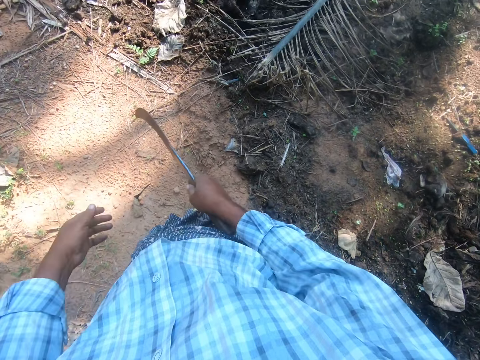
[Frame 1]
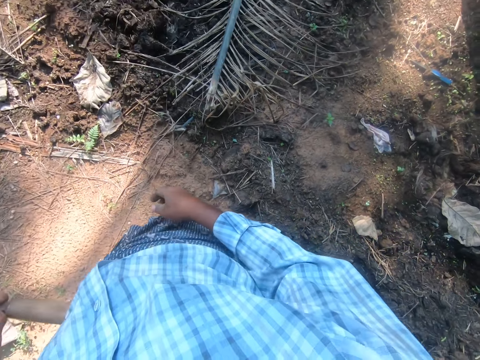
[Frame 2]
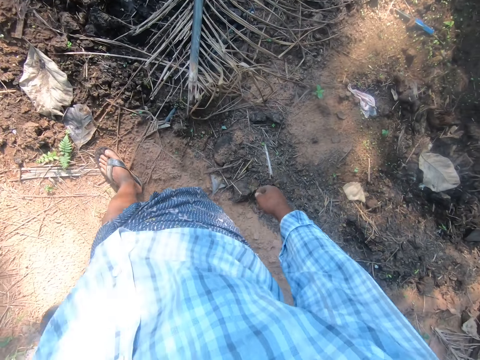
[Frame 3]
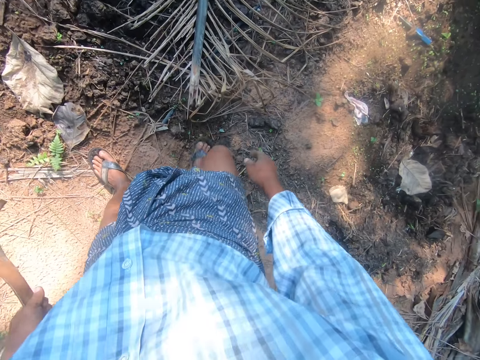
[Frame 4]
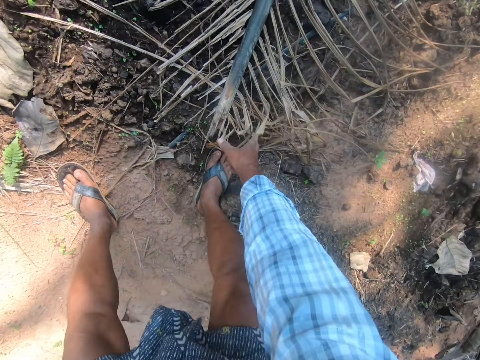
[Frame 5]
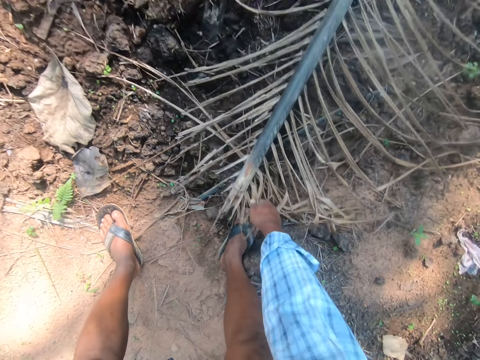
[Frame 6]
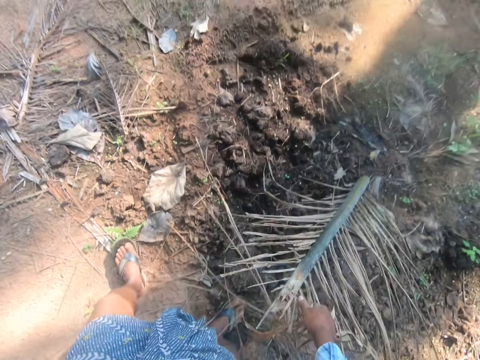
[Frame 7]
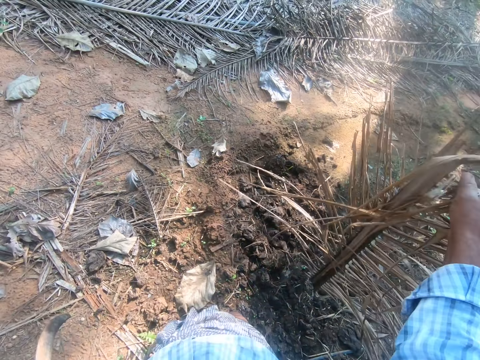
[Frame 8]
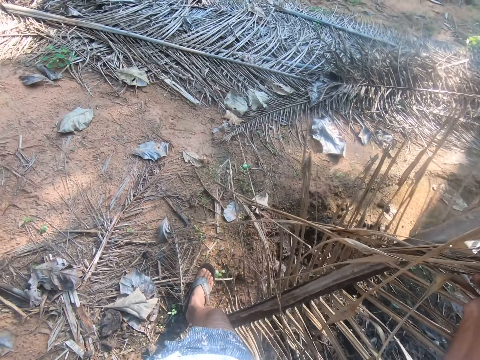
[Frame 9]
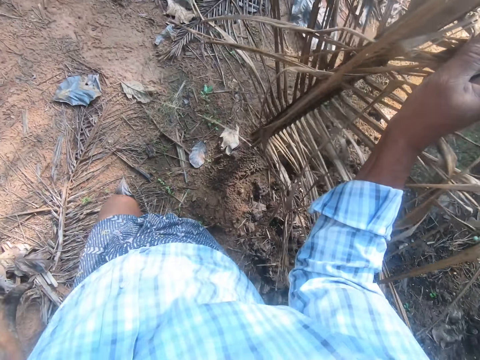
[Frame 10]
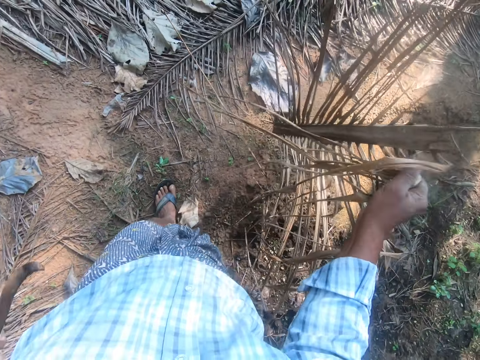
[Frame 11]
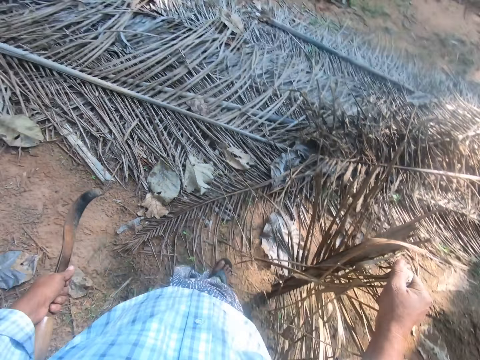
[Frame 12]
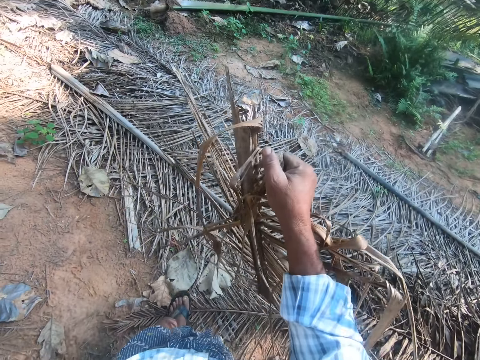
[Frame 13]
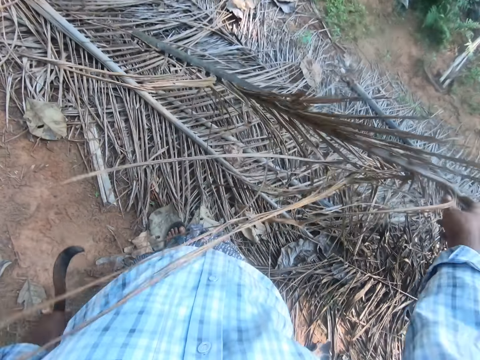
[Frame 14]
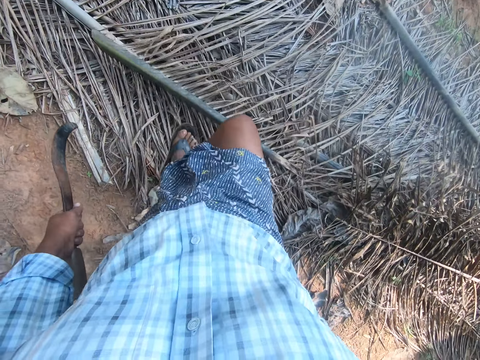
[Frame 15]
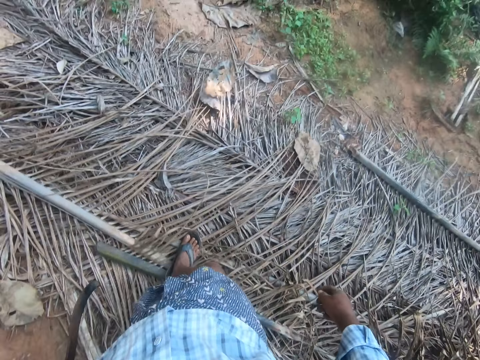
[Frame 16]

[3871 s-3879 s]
The camera wearer puts the cutlass or pruning saw on his left hand. He bends, takes up a palm stem or coconut branch with his hand from the ground, and stands up. He walks around the field. He takes the palm stem to the other pile of stems on the ground. He throws the stem on some stems on the ground. He walks on the coconut branches.

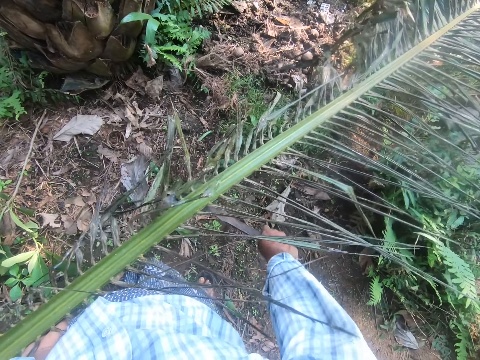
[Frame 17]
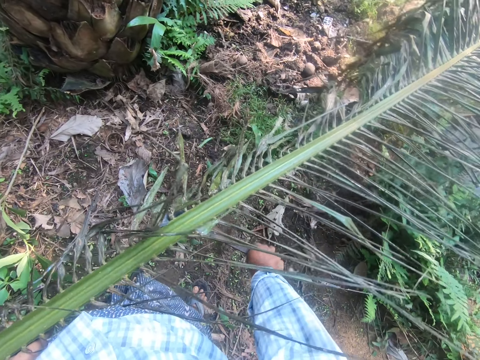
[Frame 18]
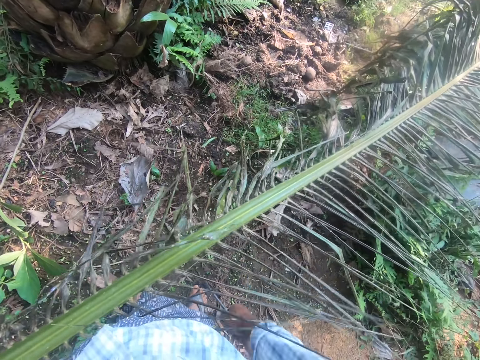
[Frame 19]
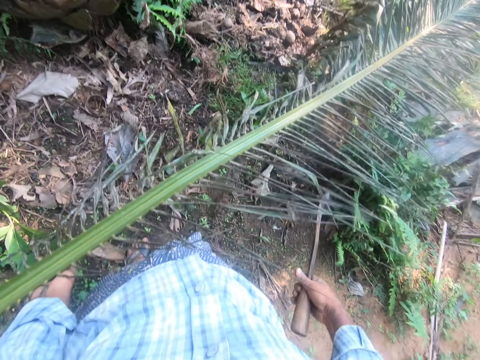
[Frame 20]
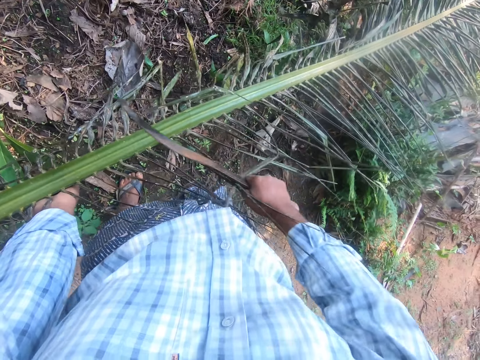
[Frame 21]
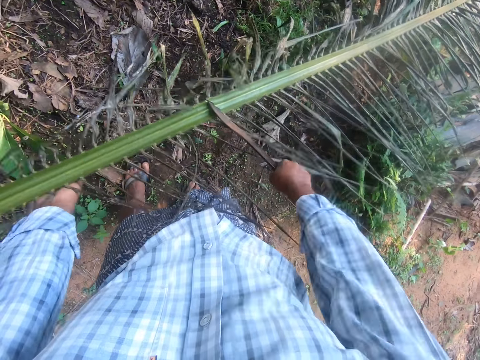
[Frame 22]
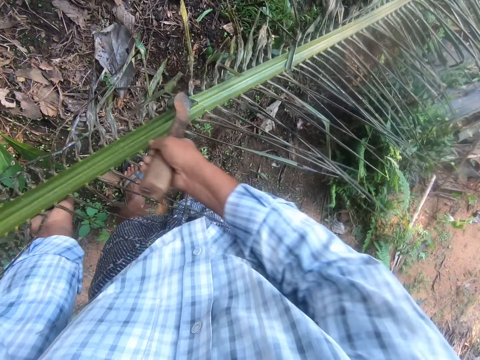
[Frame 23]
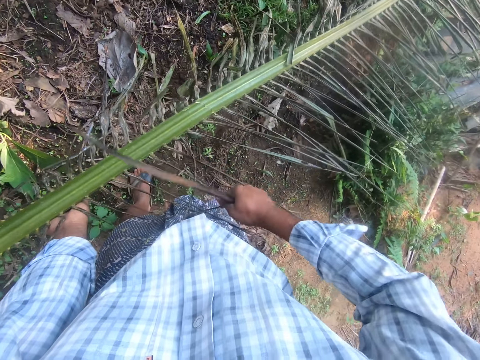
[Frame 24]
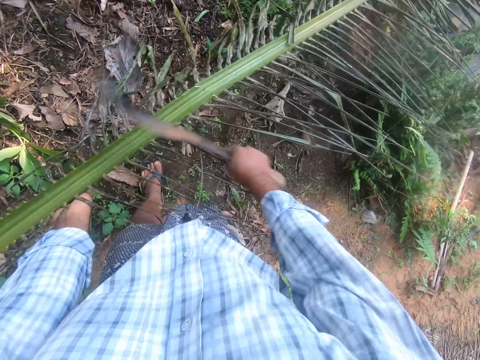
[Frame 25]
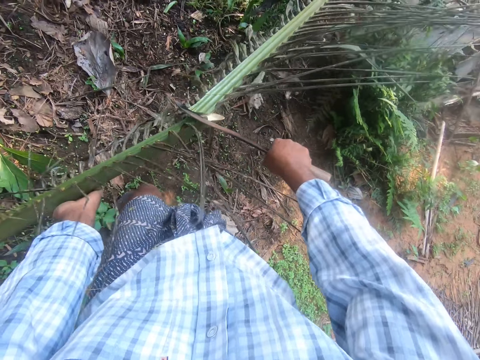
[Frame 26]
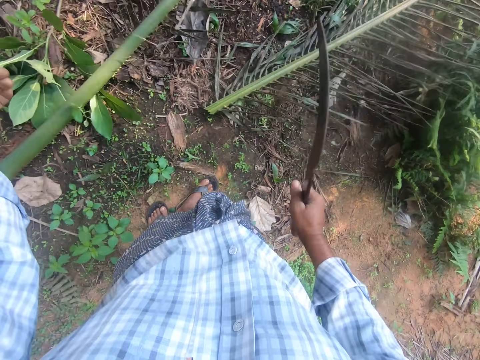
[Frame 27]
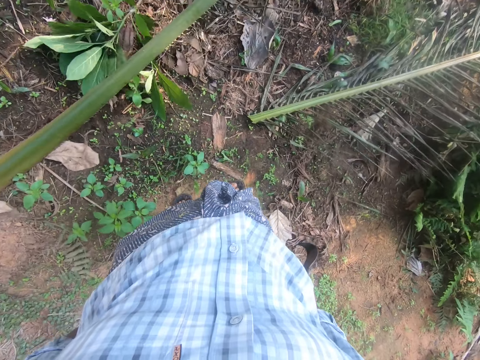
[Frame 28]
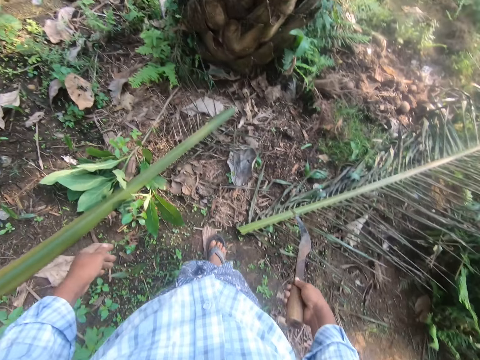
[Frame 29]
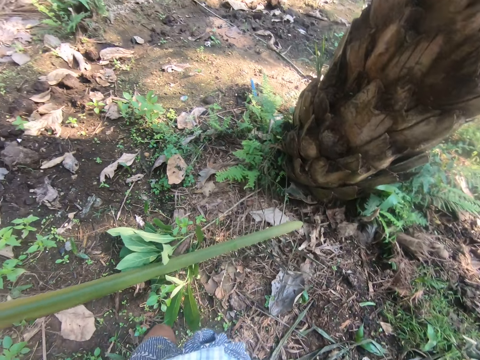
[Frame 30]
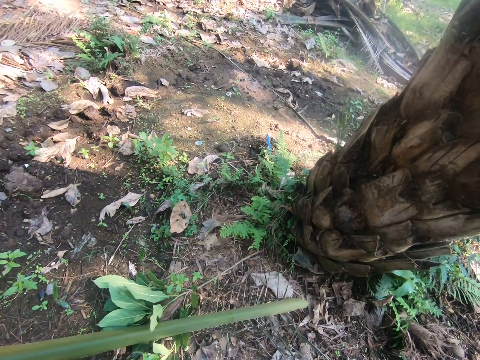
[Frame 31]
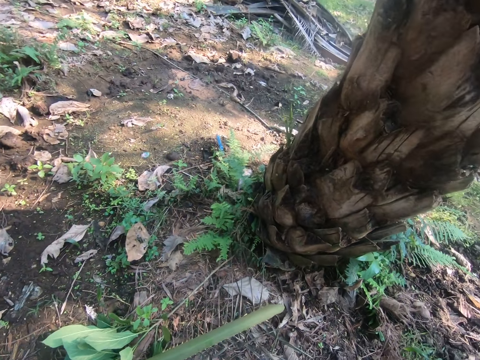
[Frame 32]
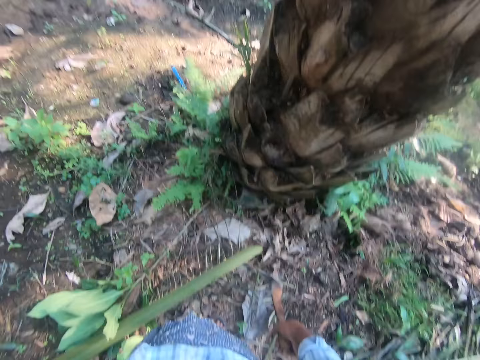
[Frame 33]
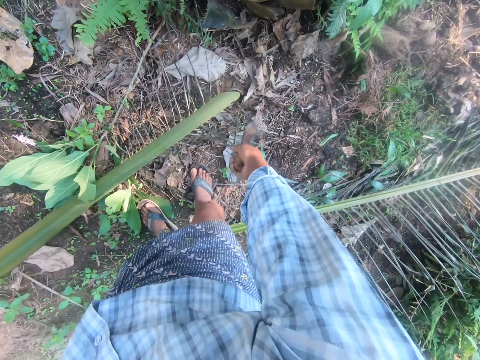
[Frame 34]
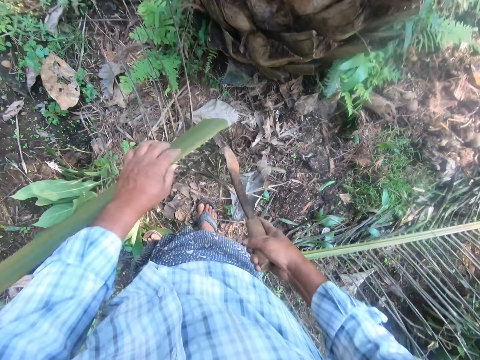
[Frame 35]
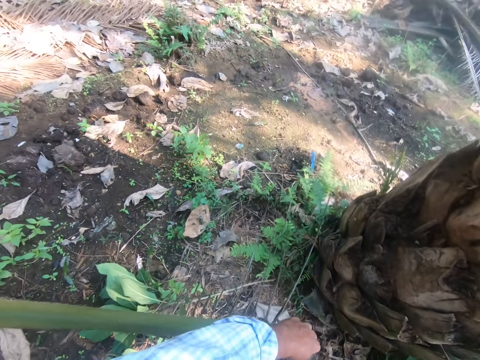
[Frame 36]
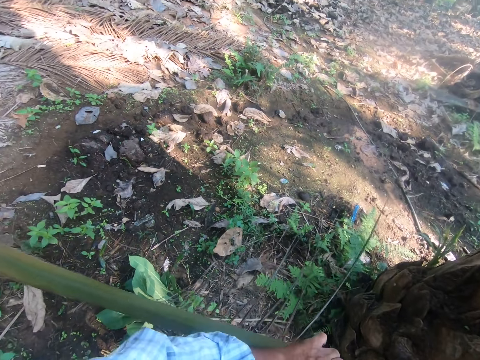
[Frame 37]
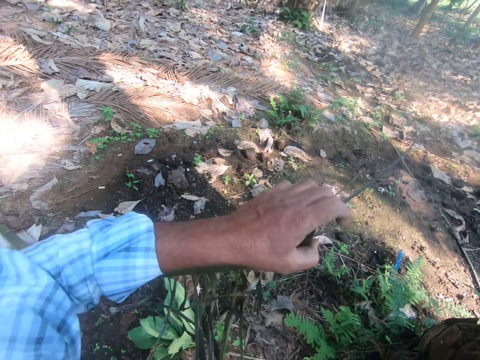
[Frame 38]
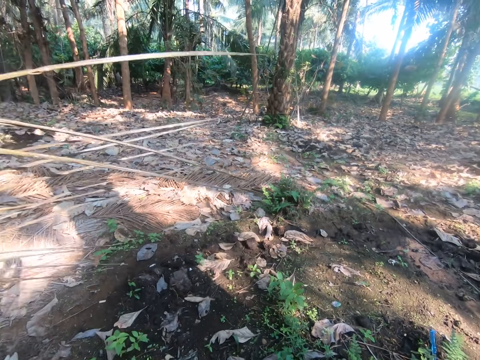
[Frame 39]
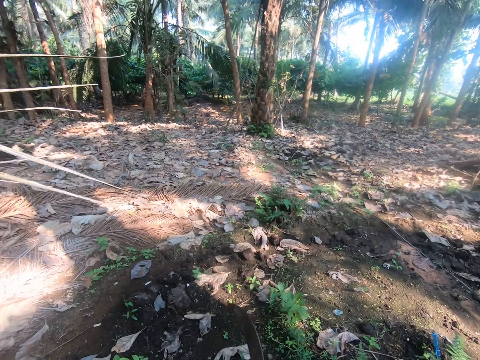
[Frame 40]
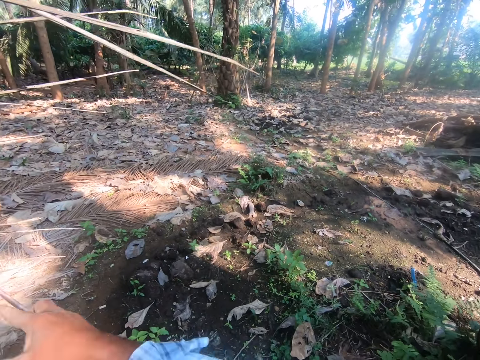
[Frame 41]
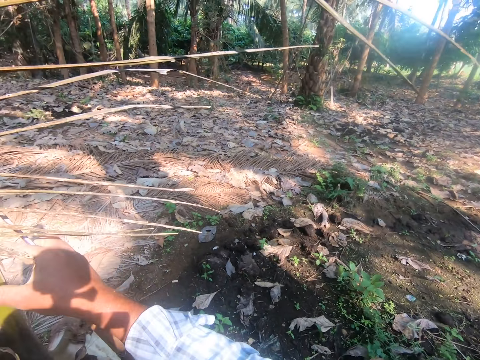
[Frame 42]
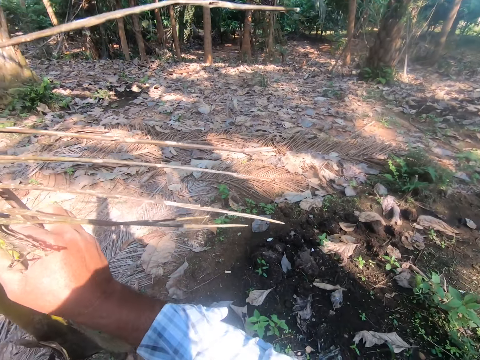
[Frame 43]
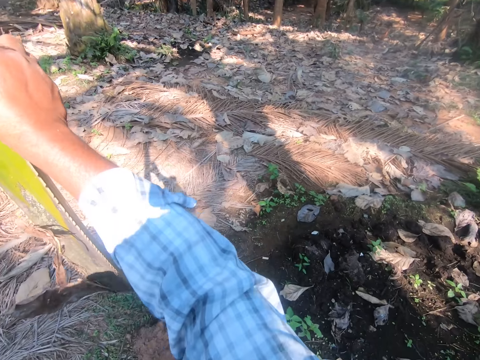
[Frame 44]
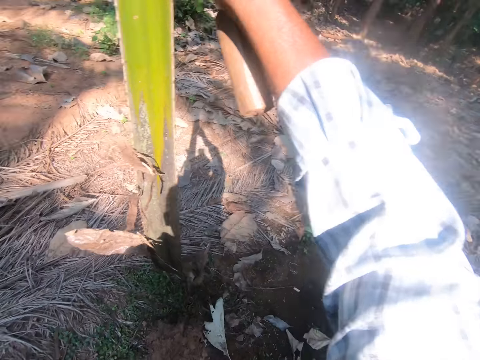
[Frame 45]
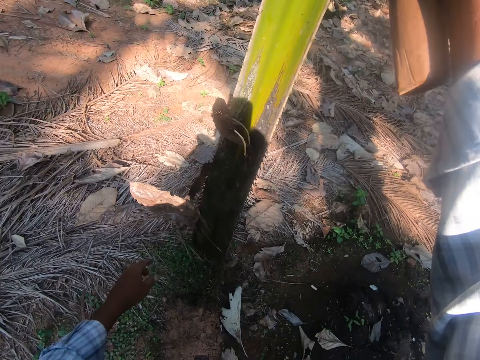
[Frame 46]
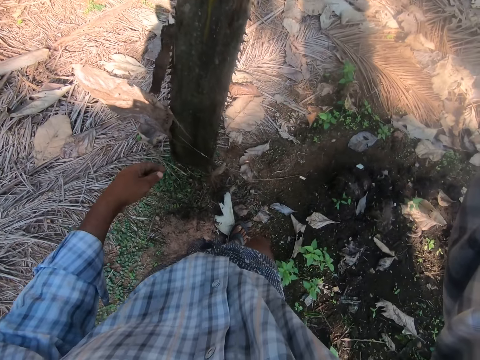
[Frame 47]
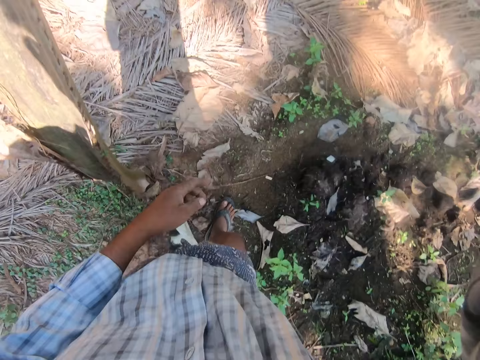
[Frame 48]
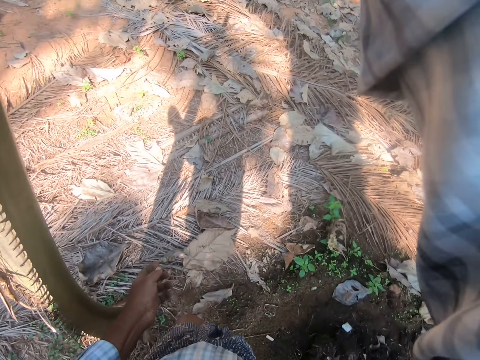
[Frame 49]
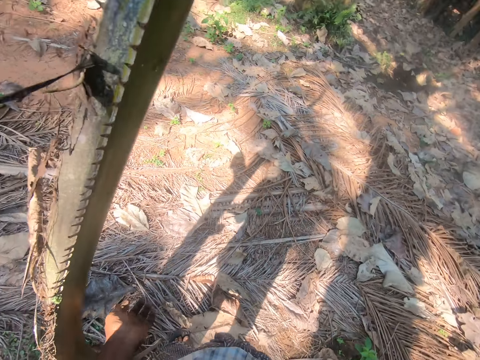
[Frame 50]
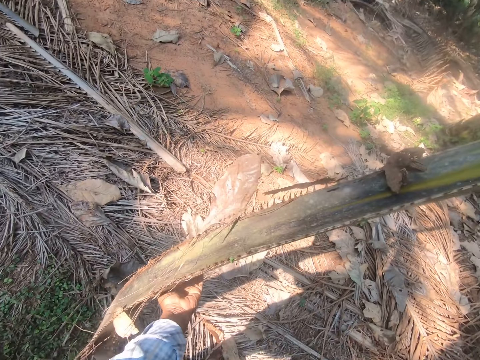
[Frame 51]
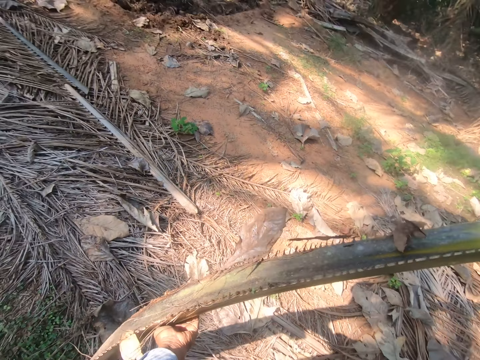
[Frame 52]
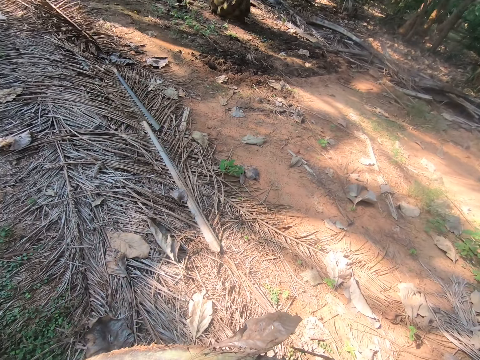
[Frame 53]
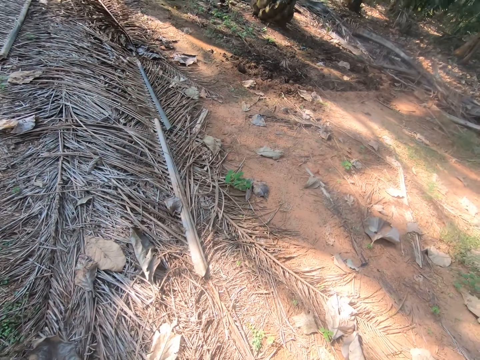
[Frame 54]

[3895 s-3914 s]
The camera wearer removes the cutlass or pruning saw from the palm stem or coconut branch. He cuts the palm stem with the cutlass. He throws the stem on the ground. He walks around the field. He picks up a part of the palm stem with the cutlass in his hand. He holds the coconut branch with his hand. He takes the palm stem with his left hand. He walks around the coconut branch and holds the coconut branch with his hand.
